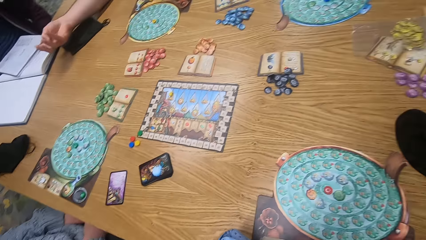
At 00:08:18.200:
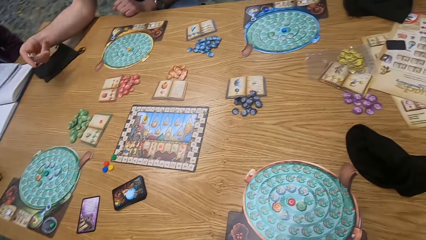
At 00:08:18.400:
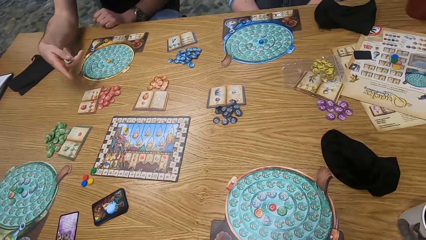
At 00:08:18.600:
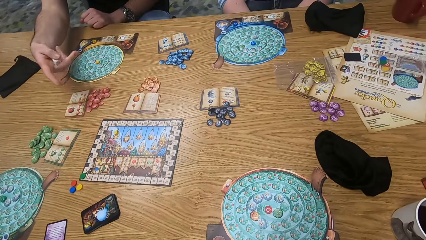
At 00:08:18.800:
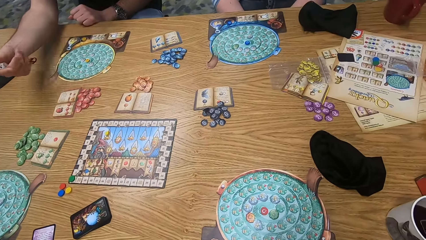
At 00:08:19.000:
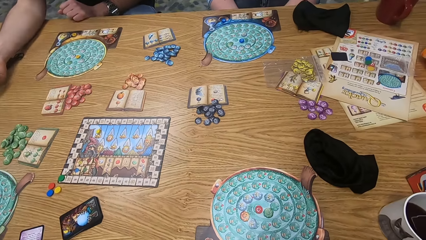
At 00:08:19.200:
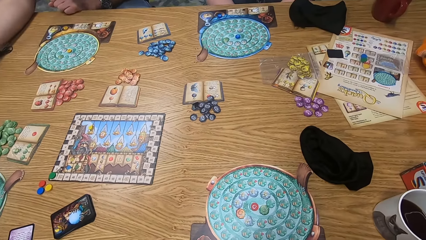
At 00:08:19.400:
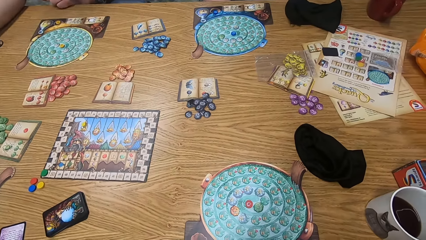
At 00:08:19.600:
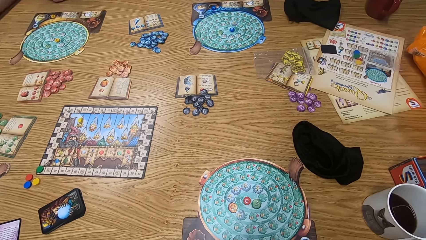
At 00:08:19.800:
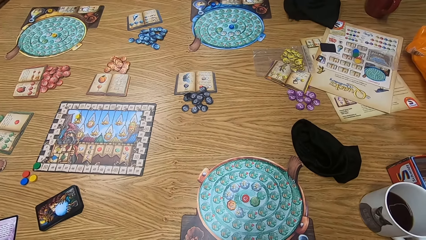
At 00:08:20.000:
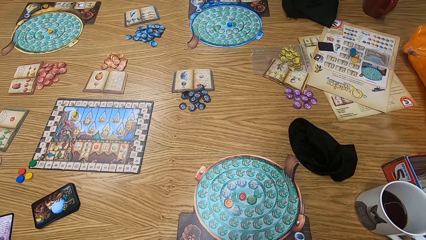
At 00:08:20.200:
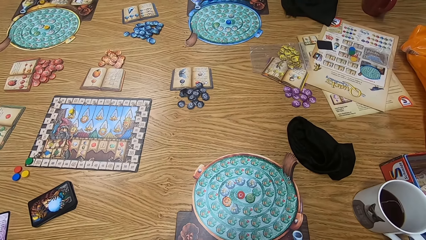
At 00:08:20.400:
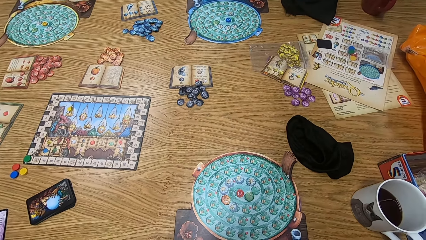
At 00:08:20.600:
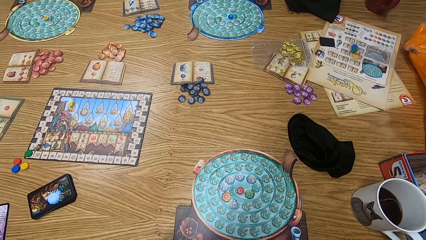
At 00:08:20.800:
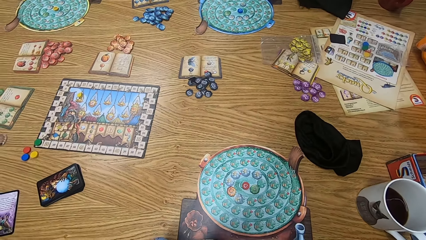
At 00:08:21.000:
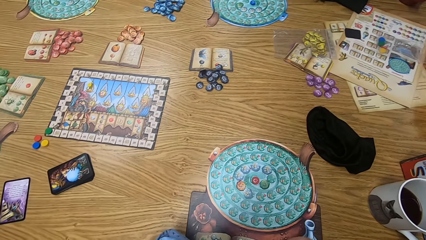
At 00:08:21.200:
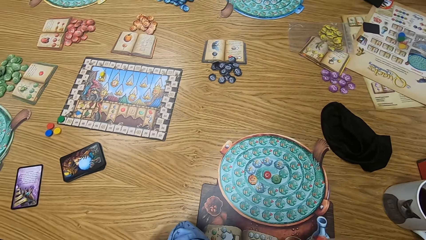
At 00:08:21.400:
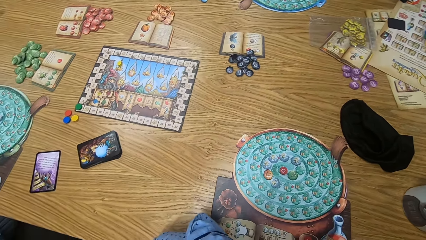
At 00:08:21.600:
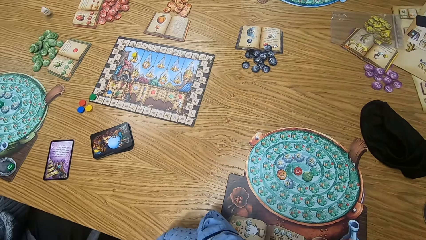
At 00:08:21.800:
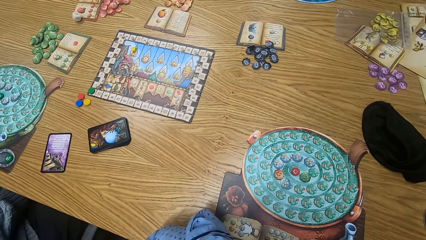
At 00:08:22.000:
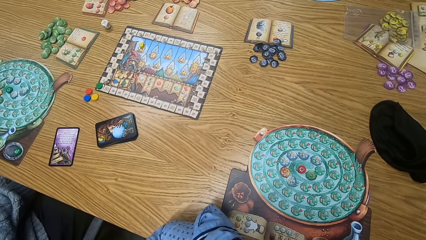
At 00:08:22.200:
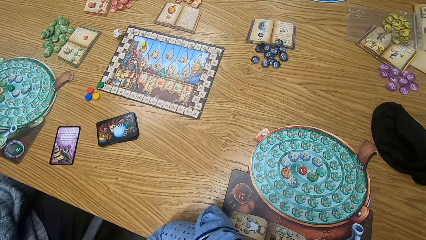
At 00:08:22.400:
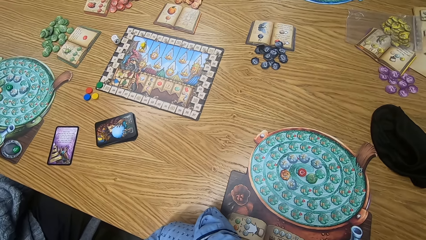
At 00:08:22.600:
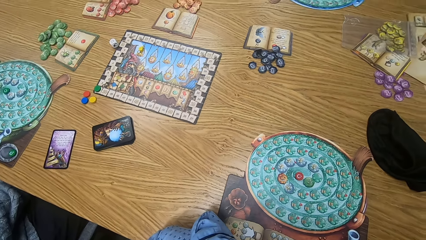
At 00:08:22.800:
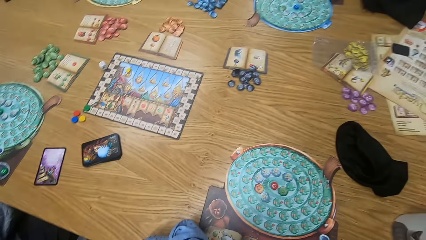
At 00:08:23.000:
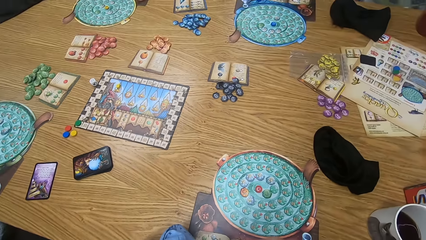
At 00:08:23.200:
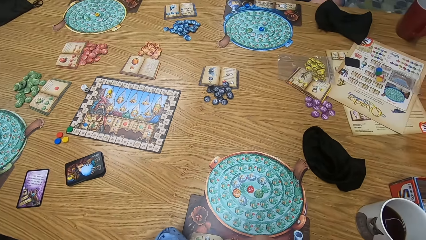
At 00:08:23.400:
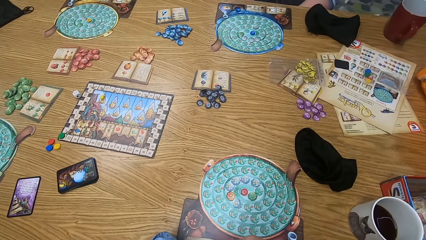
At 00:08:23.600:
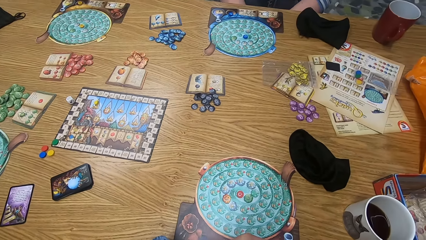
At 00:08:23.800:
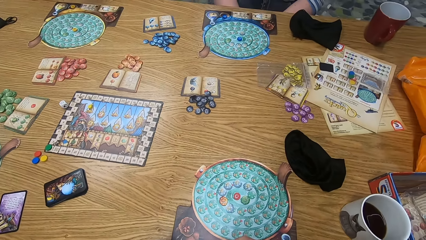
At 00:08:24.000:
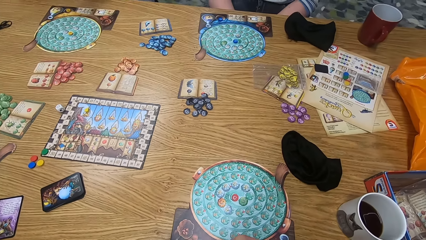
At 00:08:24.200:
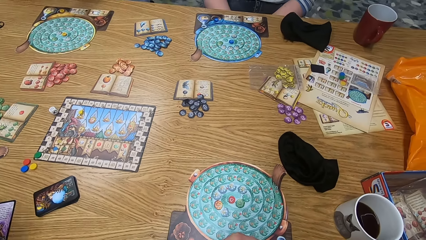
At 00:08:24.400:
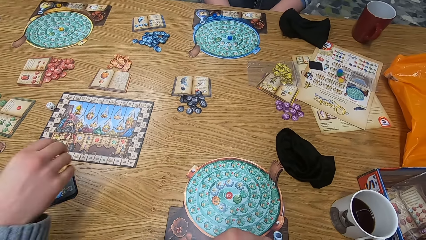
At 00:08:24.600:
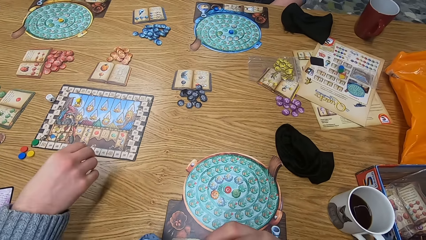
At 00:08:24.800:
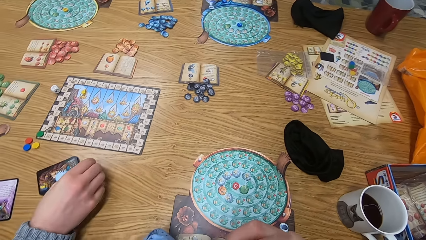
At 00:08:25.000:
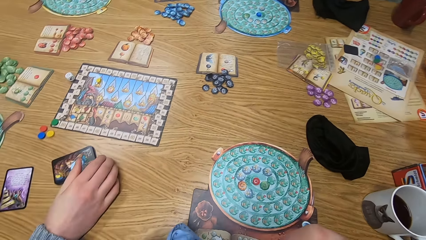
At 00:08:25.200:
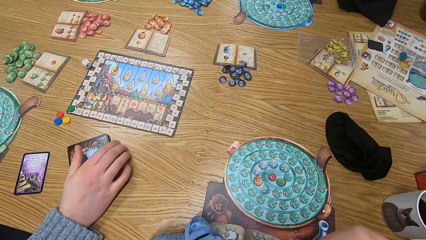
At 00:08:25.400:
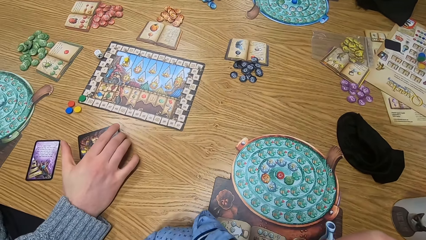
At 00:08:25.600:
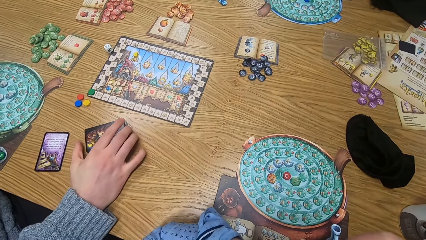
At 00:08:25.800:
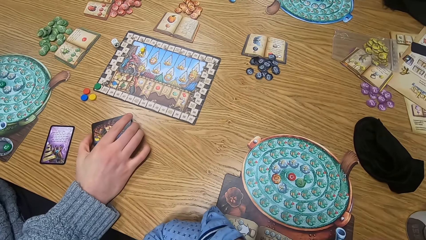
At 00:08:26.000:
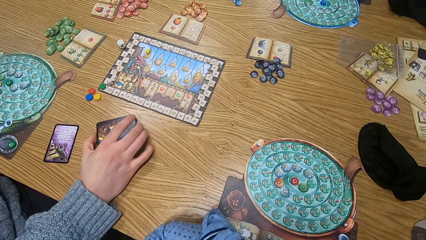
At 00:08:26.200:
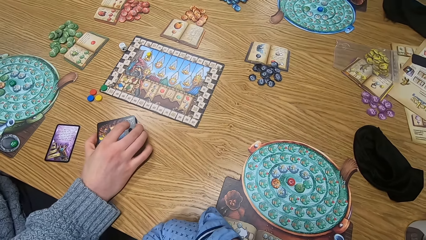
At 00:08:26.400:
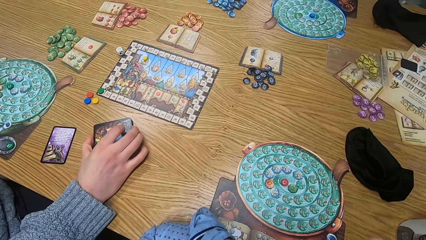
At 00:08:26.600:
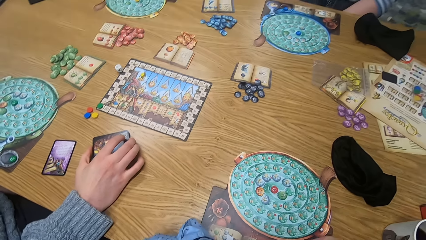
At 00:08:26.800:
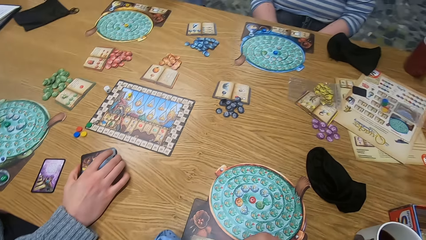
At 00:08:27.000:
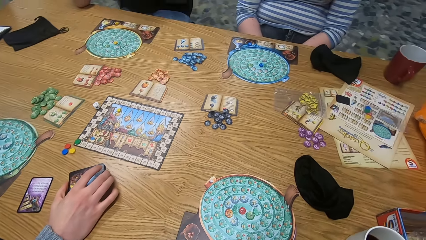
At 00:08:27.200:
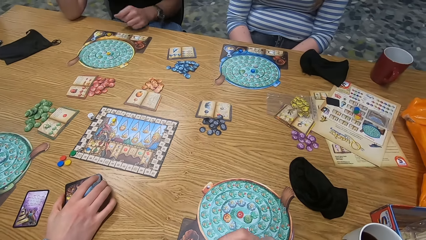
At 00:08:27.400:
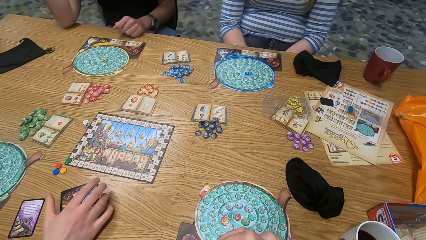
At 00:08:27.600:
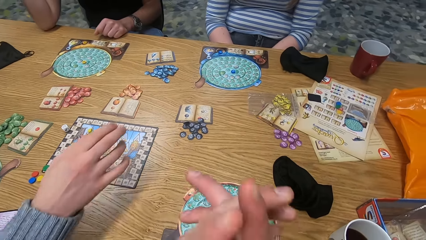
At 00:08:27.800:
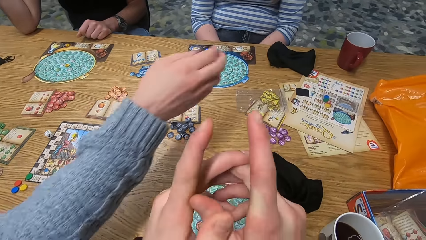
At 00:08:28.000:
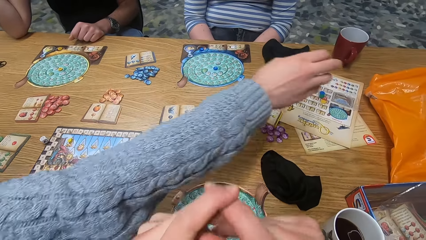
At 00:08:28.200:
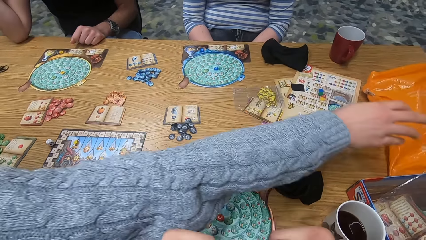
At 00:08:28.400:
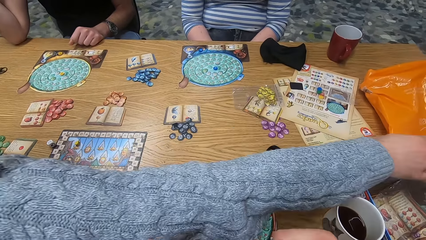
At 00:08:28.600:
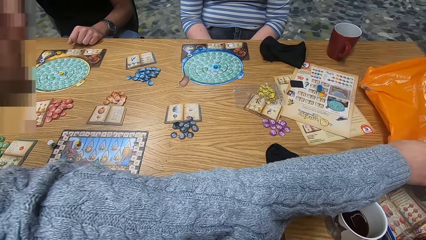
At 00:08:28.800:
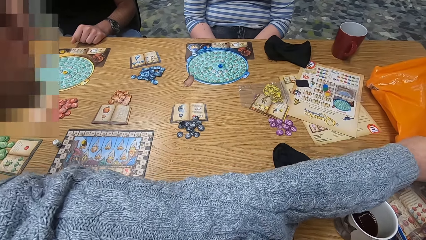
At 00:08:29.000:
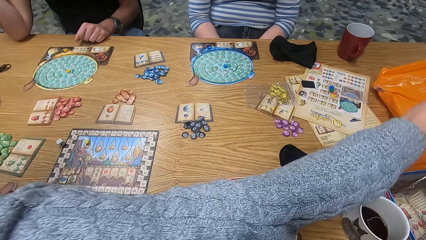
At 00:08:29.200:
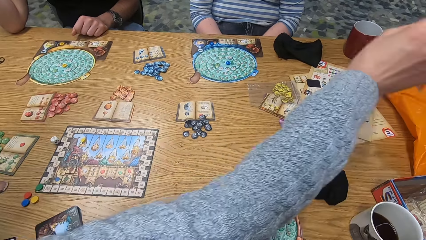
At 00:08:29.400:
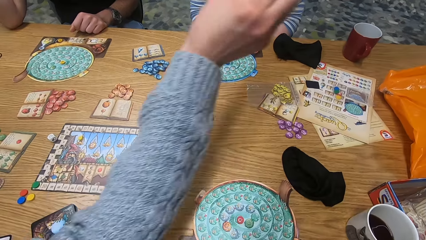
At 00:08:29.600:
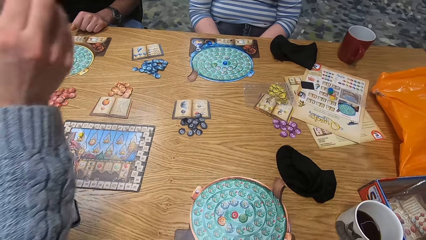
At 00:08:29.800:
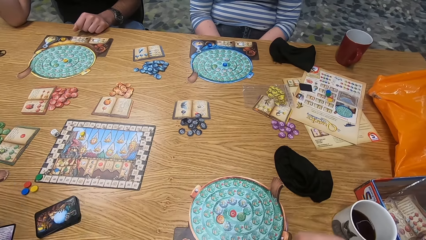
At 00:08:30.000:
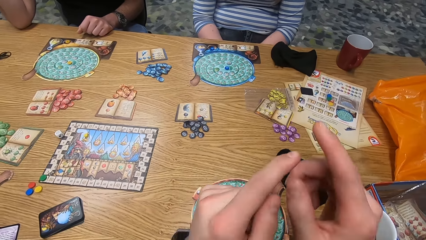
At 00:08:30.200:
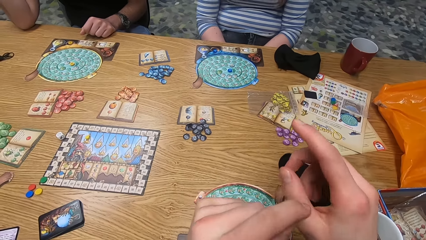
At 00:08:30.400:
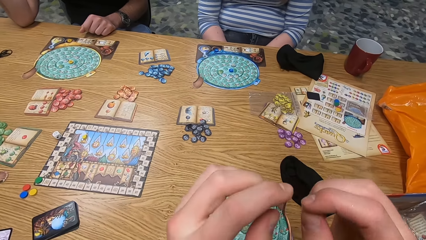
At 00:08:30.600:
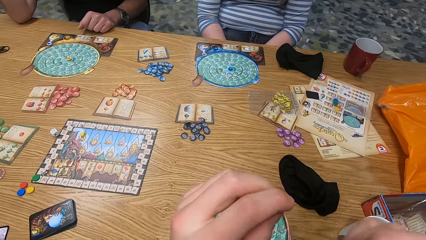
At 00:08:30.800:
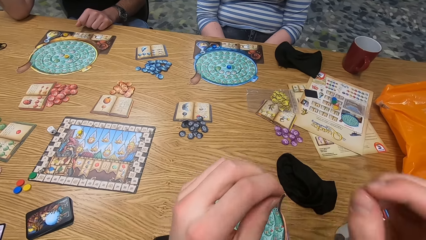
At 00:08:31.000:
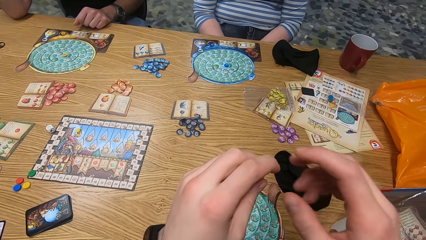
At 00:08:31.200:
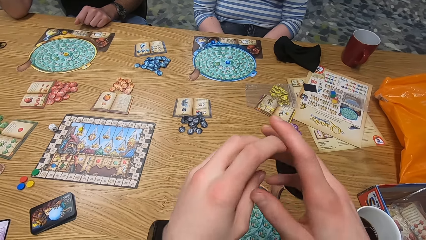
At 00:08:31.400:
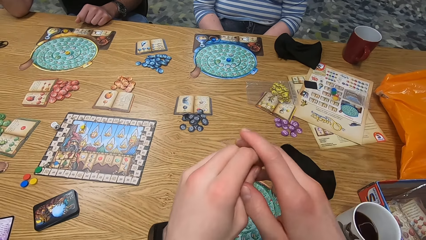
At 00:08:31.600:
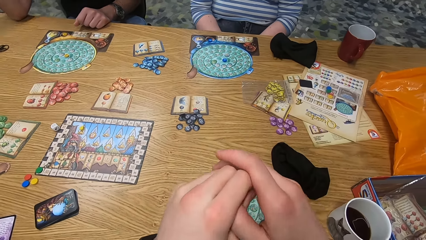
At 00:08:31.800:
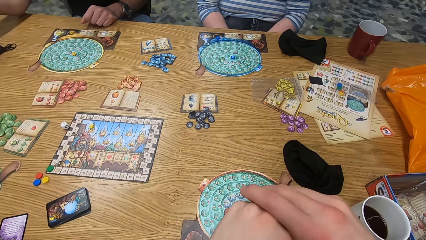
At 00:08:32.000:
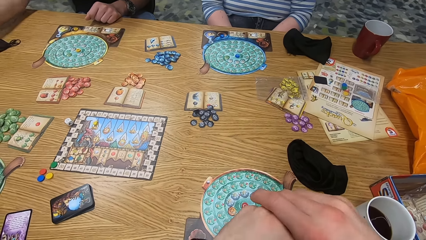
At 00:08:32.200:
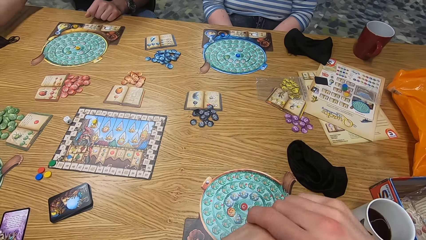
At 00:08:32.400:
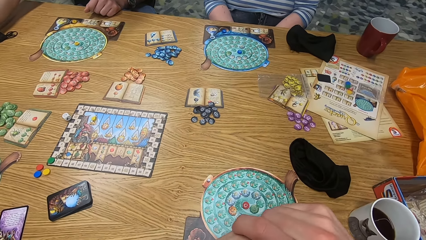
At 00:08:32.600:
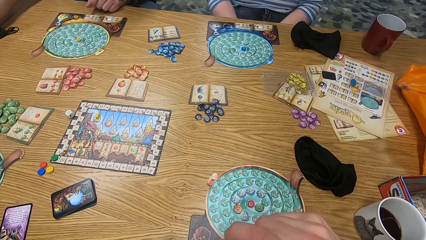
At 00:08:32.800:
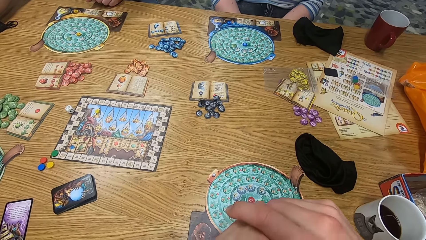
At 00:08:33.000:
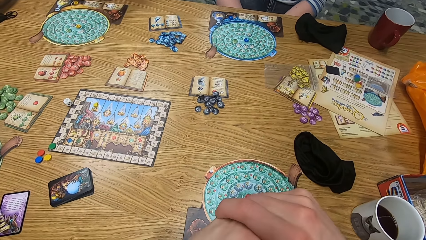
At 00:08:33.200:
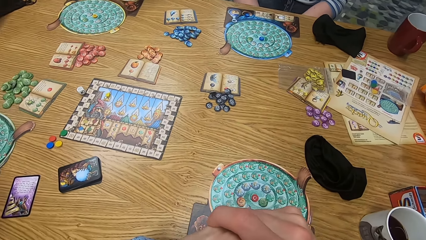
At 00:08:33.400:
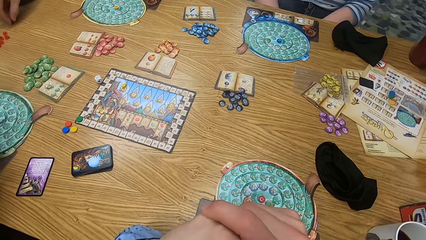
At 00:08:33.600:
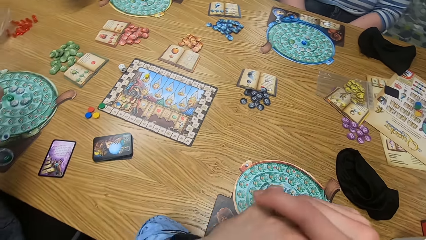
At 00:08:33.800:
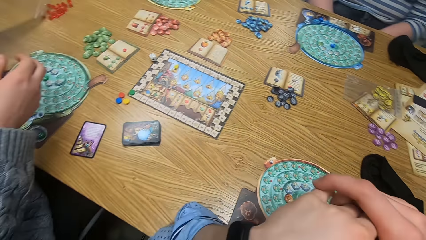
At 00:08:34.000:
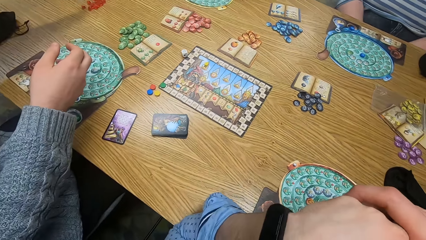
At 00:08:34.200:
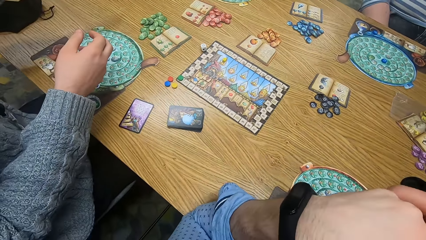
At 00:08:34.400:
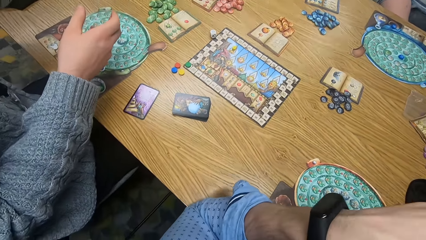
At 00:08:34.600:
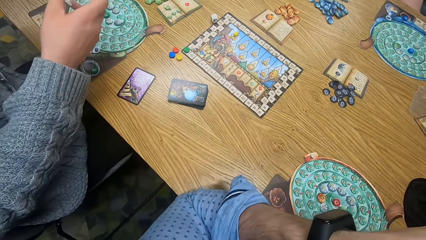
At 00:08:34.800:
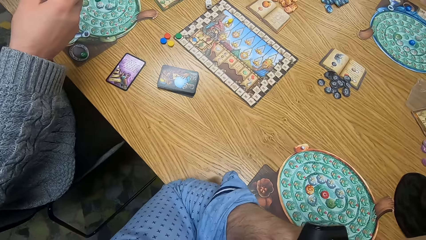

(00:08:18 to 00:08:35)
The man holds the dice in his right hand. Another man points at the table. The first man rolls the dice on the table with his right hand. The woman touches the pack of fortune teller cards on the table with her right hand. She picks up a nylon paper on the table with her right hand.
